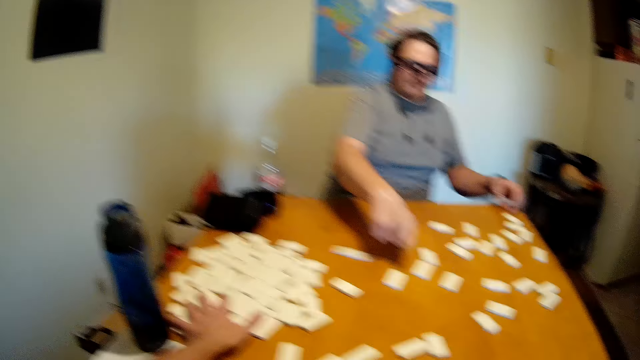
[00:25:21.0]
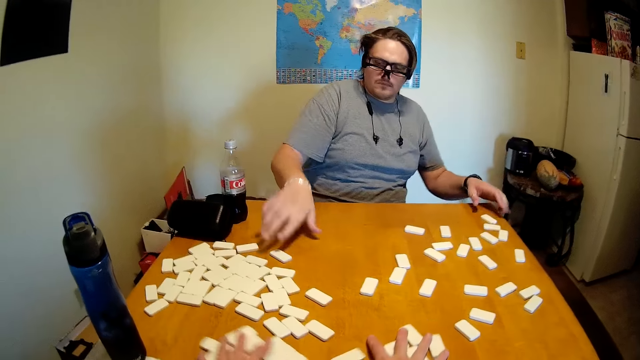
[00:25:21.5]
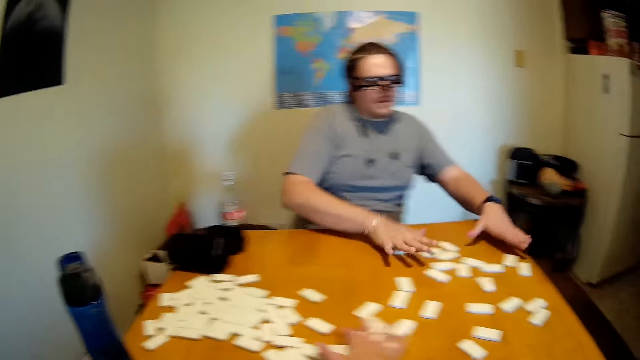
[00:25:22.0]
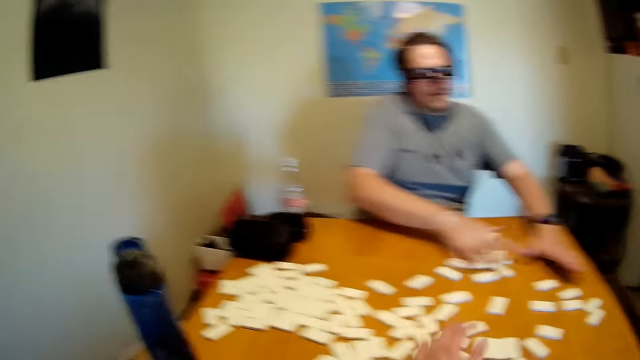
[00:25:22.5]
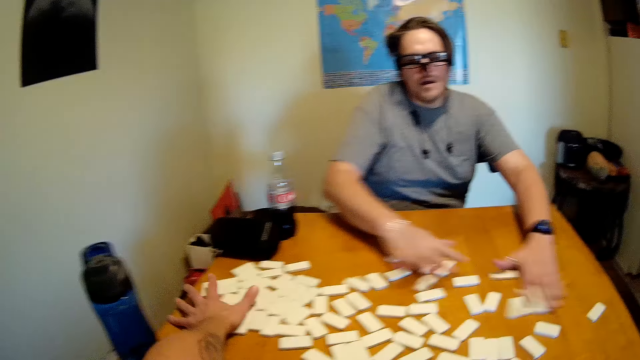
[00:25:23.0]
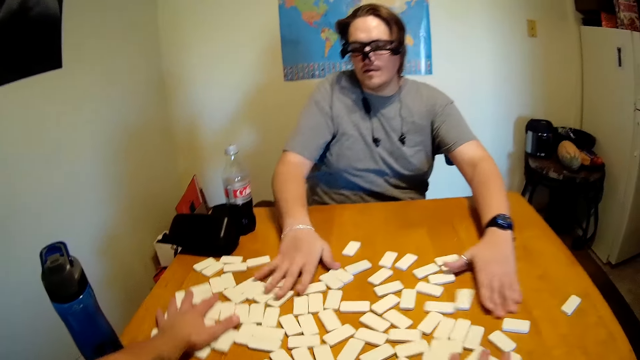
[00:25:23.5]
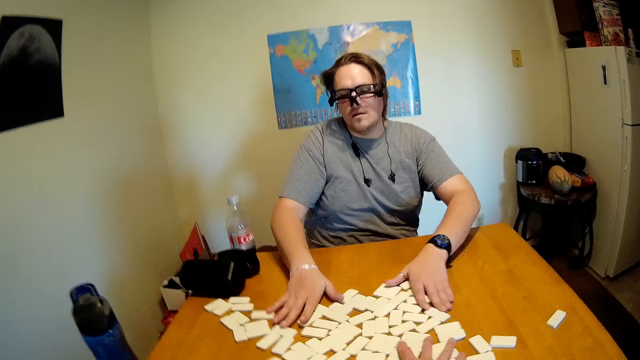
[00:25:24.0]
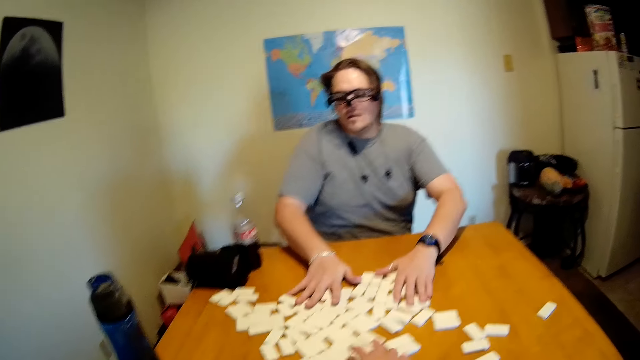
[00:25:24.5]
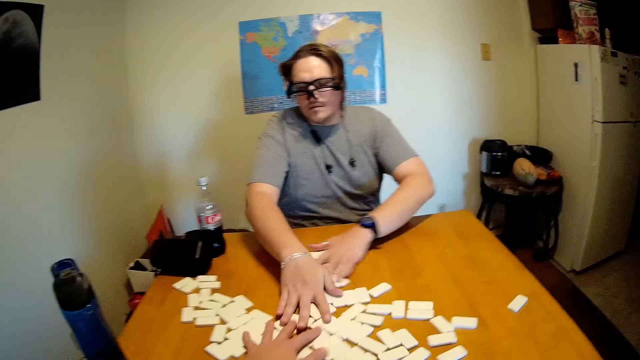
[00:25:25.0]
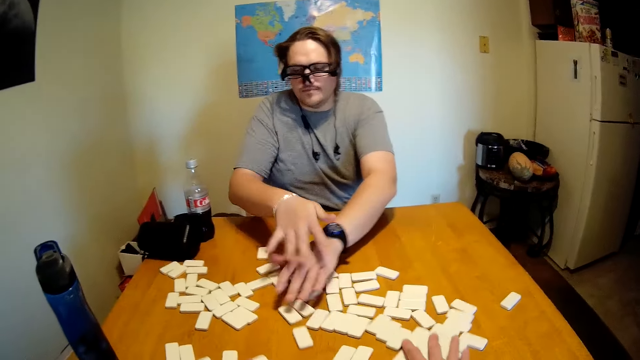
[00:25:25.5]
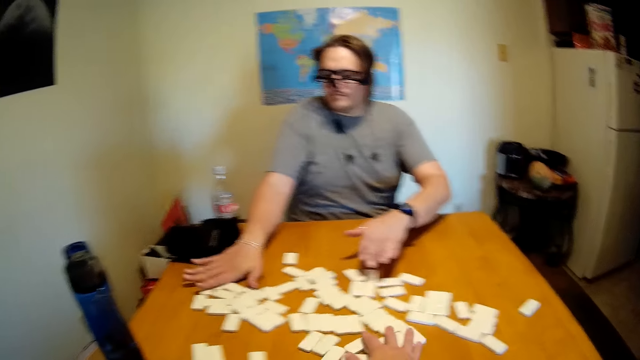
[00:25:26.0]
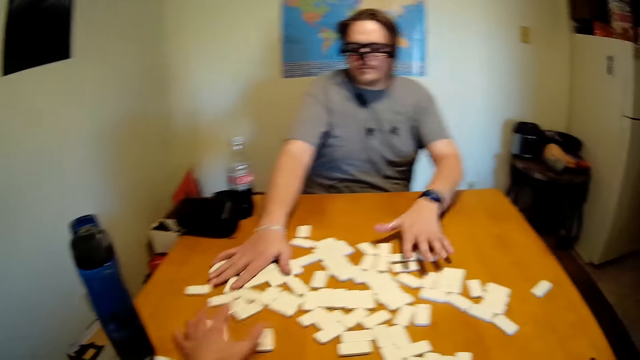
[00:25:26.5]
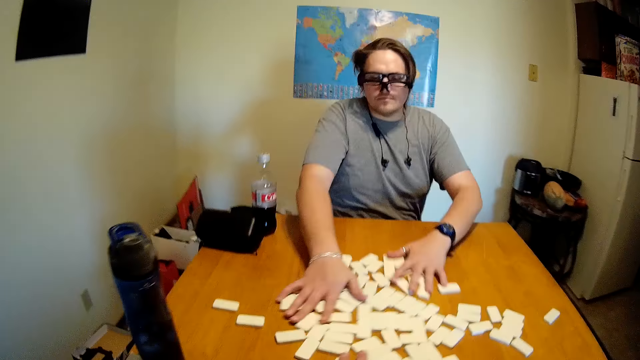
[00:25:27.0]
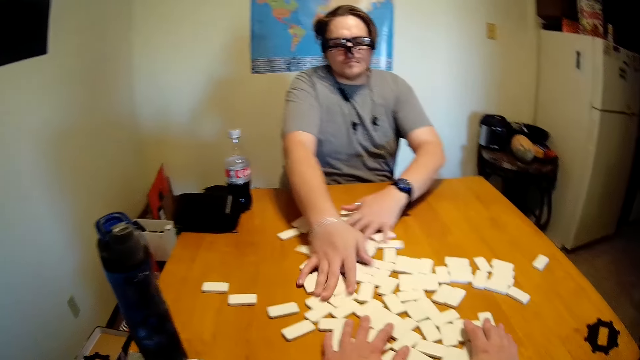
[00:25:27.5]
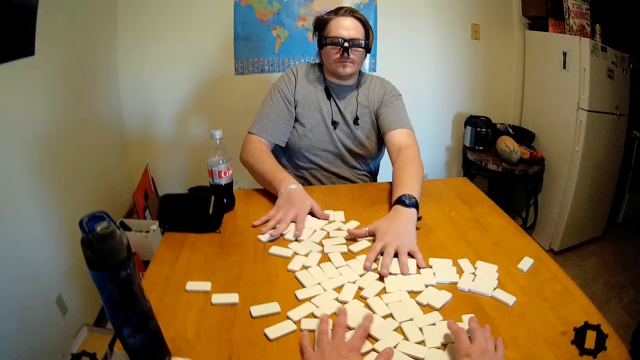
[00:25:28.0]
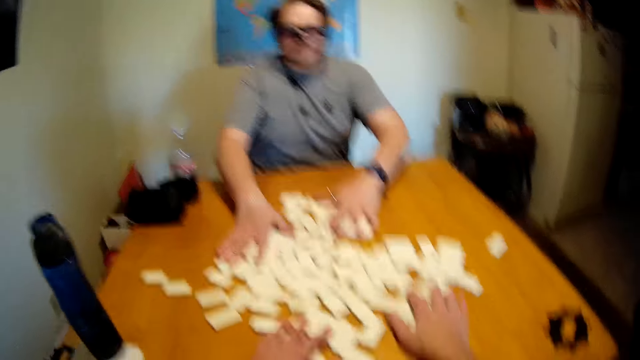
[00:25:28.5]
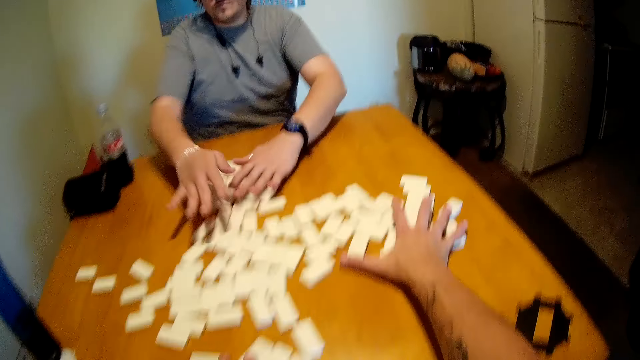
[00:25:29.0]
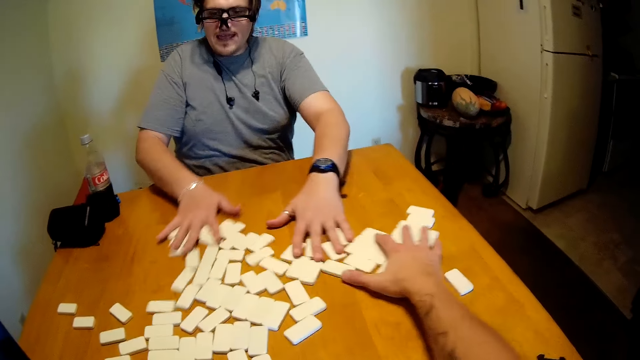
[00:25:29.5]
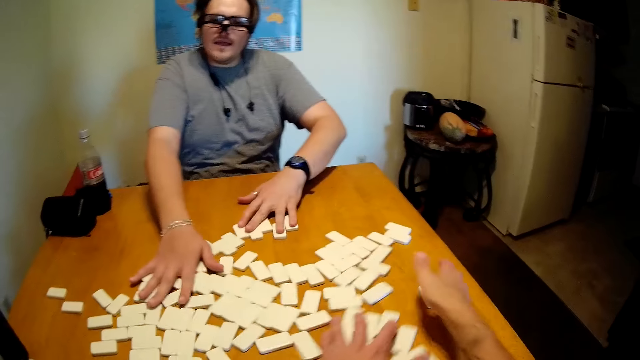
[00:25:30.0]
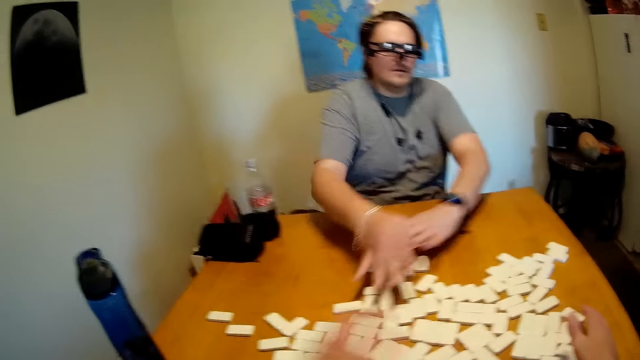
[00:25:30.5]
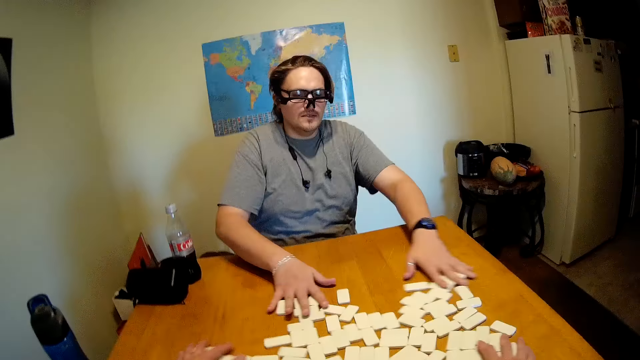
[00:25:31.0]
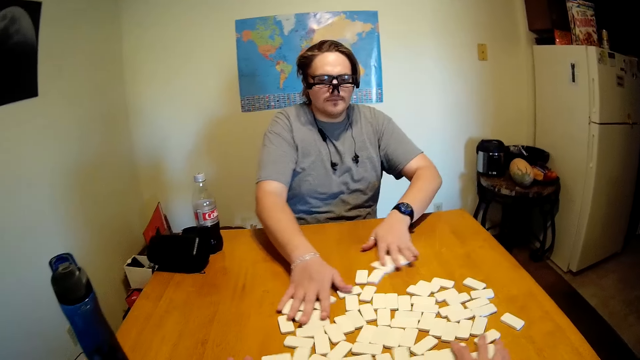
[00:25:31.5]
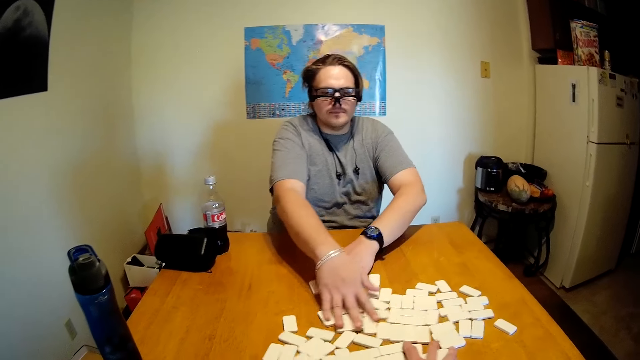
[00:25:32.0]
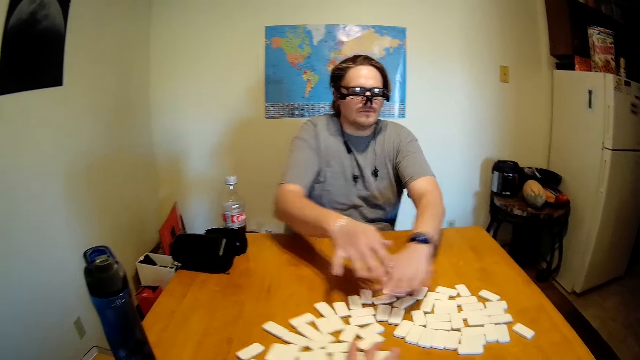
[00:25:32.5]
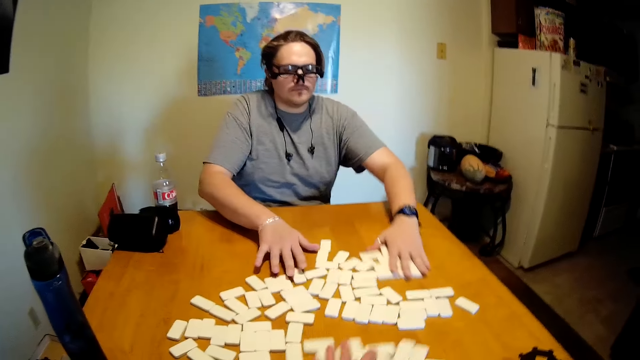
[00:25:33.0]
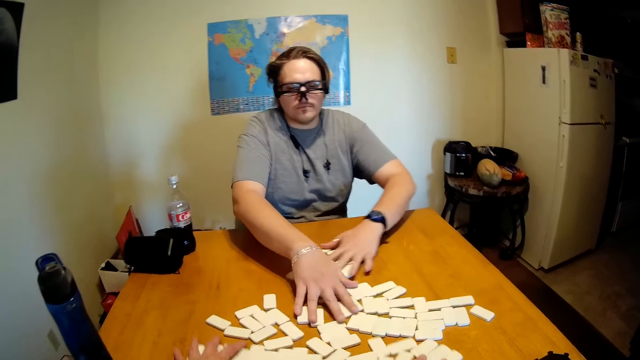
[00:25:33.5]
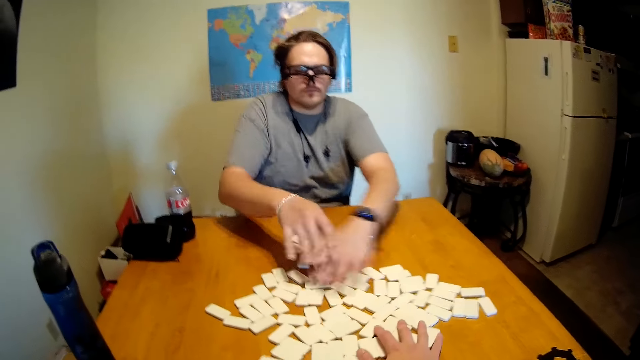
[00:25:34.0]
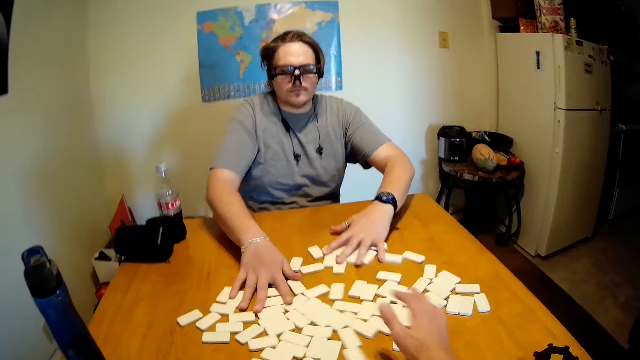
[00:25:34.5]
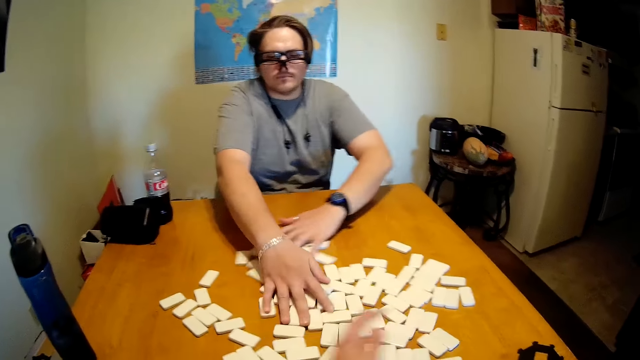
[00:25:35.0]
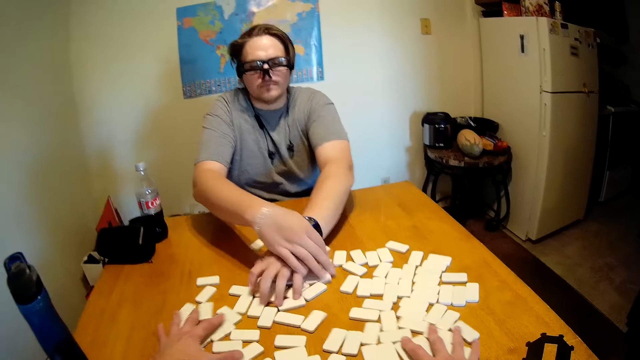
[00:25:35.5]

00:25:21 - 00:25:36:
The camera wearer mixes the dominoes. They collect the pieces together. They reshuffle the pieces. They move the dominoes.

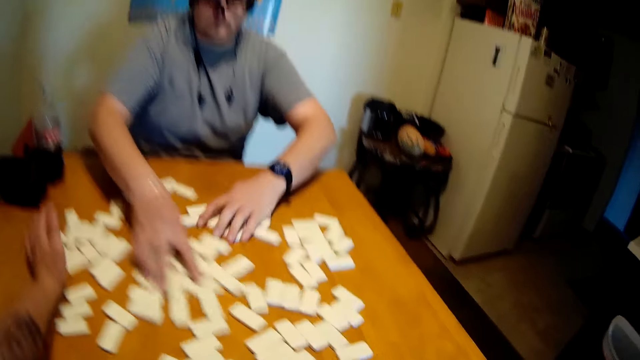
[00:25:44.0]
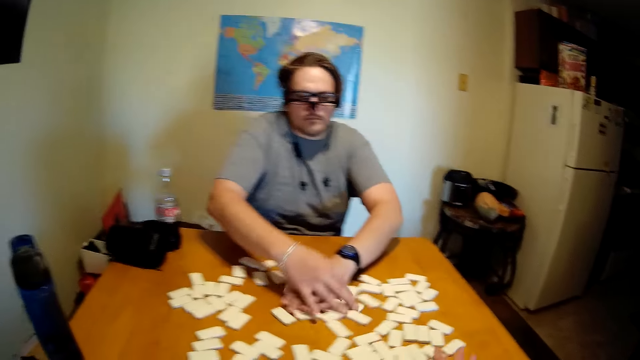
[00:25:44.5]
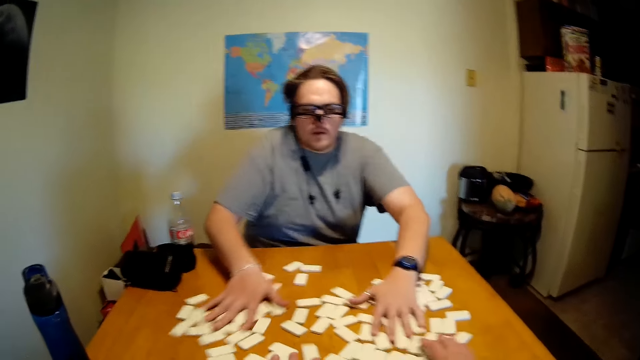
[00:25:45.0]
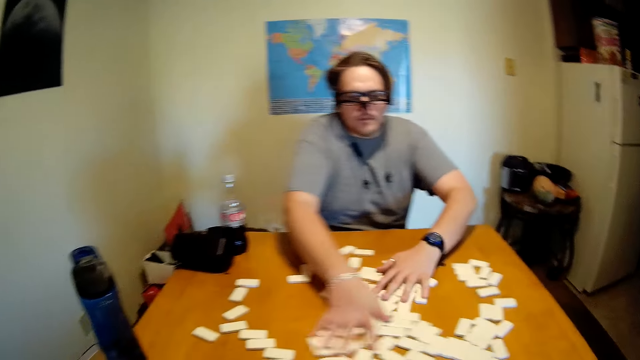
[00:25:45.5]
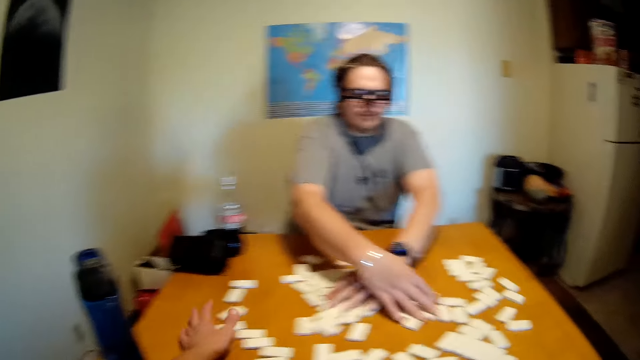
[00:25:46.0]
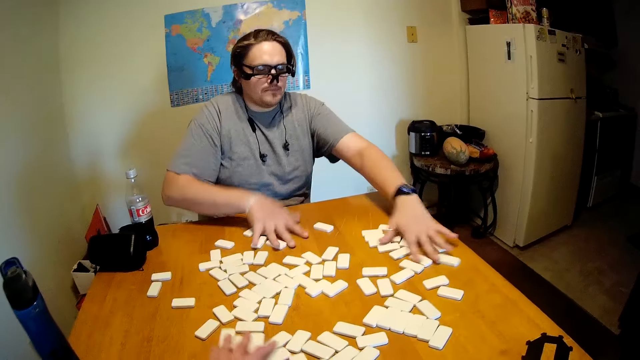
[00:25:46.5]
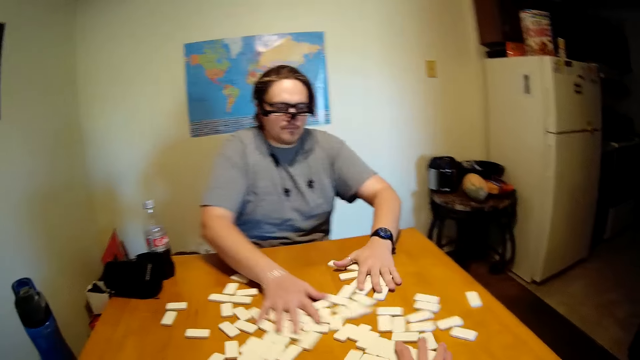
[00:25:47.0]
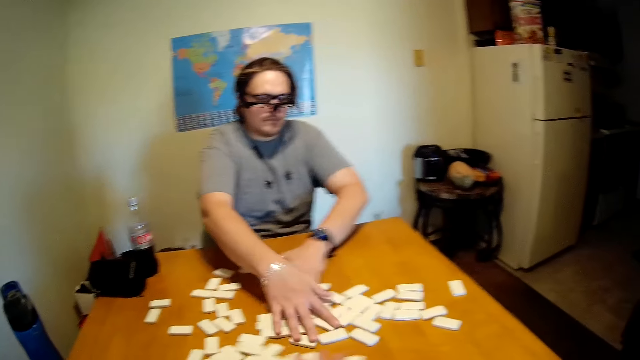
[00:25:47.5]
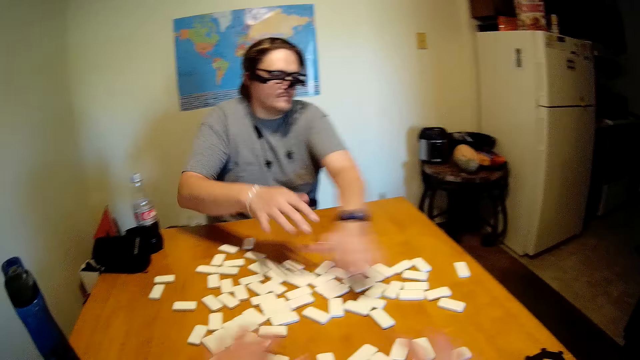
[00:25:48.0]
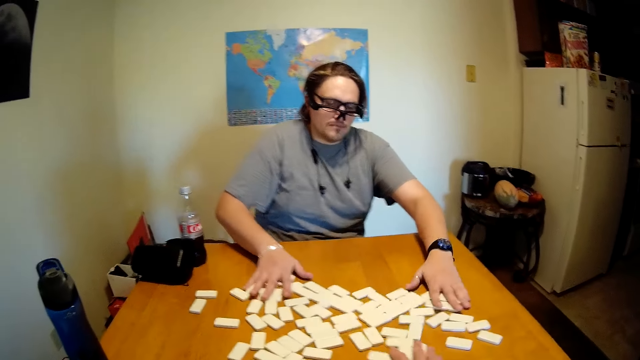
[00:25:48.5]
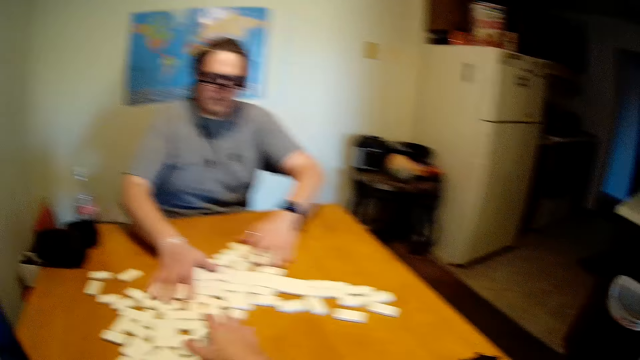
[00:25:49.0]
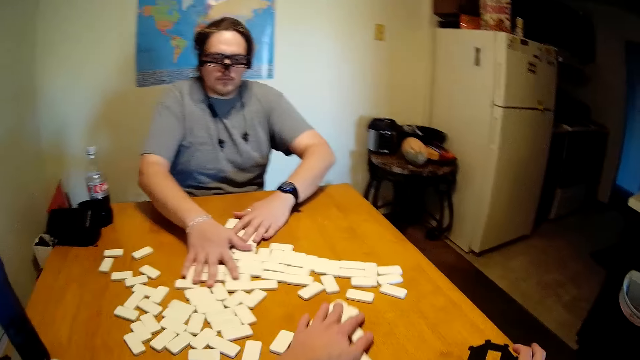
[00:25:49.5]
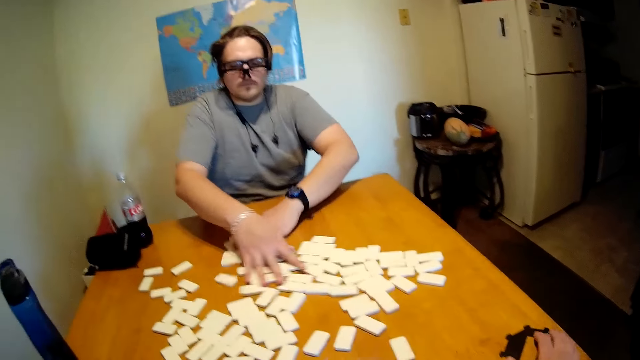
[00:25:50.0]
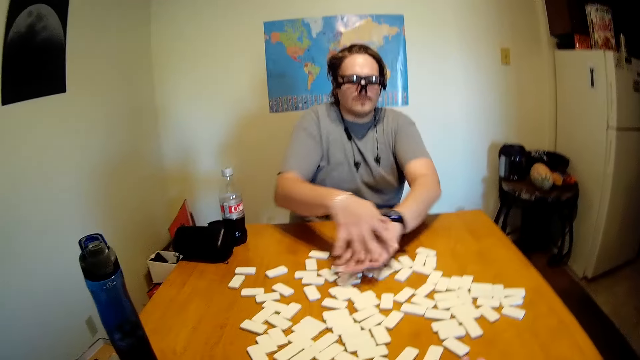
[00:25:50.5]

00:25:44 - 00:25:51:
A person moves the dominoes.
